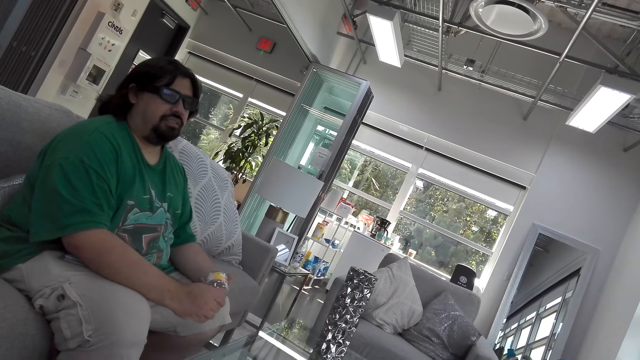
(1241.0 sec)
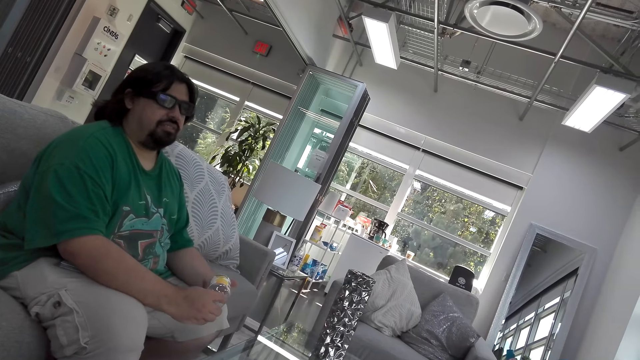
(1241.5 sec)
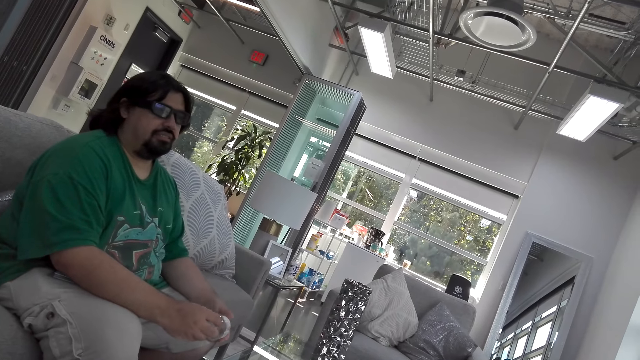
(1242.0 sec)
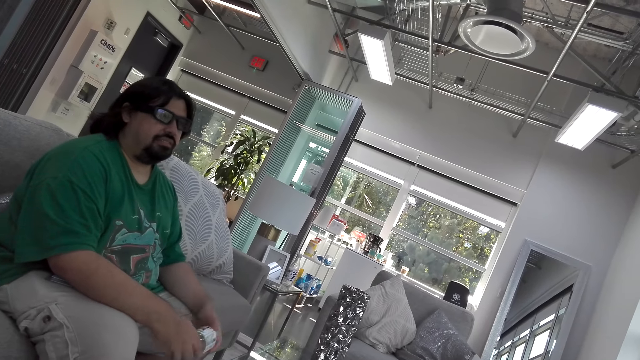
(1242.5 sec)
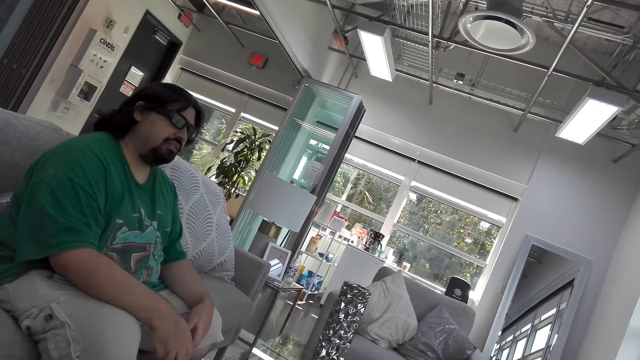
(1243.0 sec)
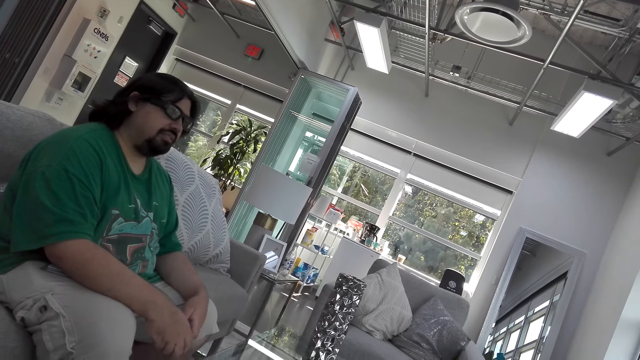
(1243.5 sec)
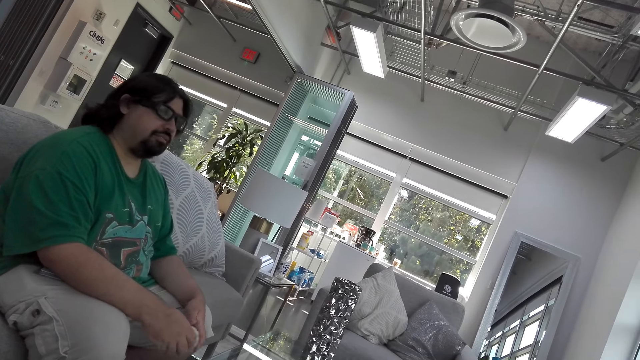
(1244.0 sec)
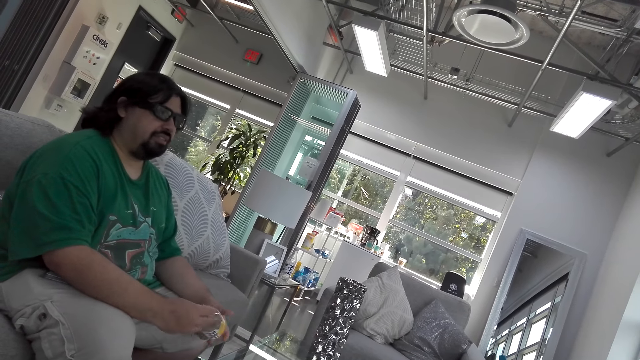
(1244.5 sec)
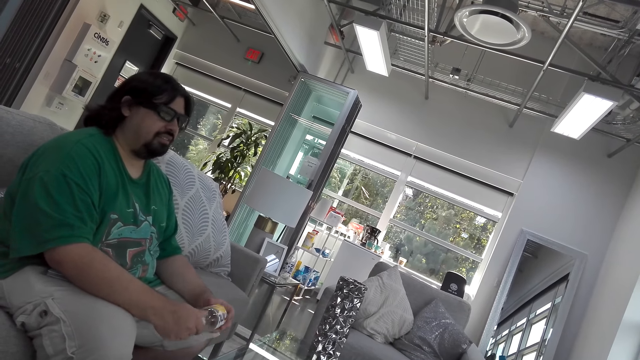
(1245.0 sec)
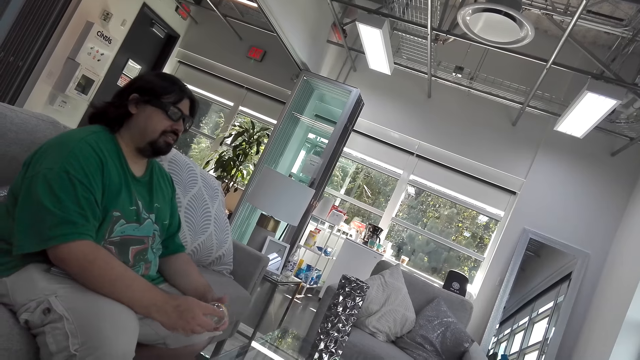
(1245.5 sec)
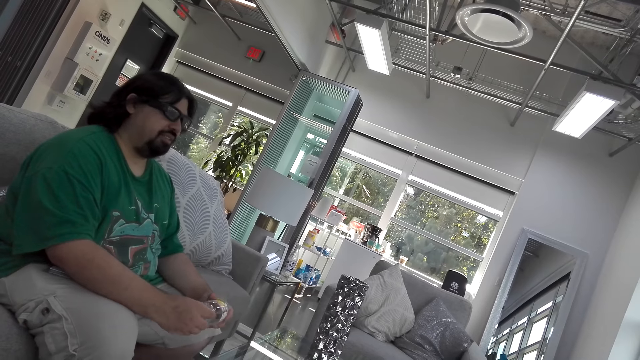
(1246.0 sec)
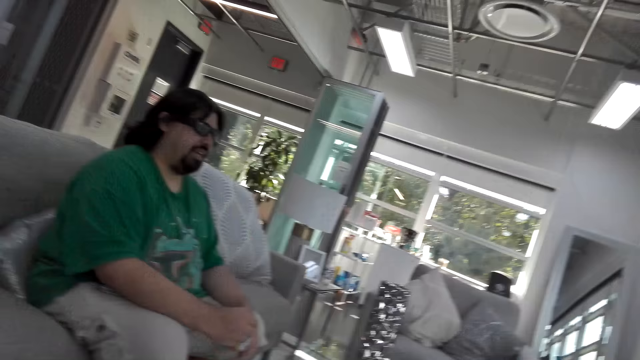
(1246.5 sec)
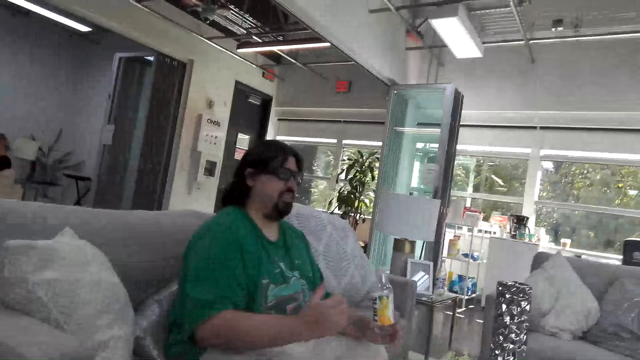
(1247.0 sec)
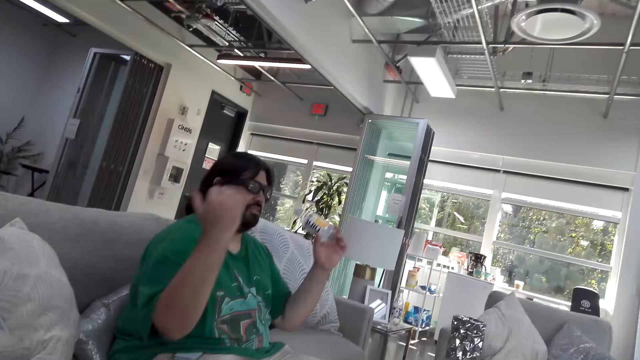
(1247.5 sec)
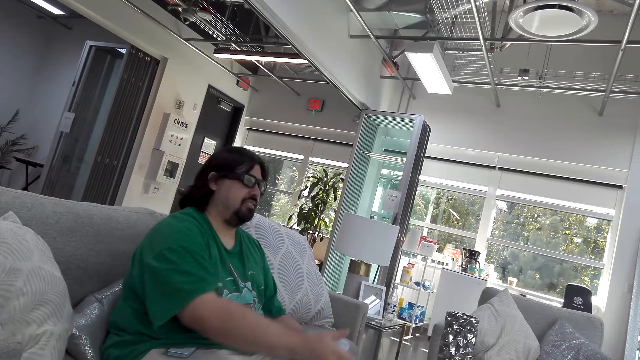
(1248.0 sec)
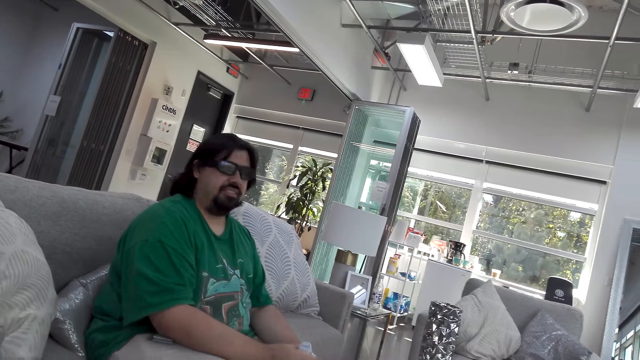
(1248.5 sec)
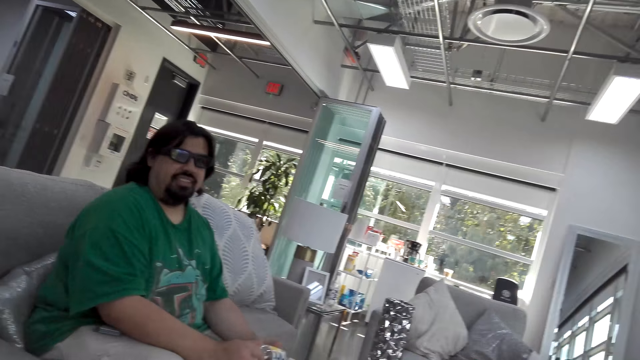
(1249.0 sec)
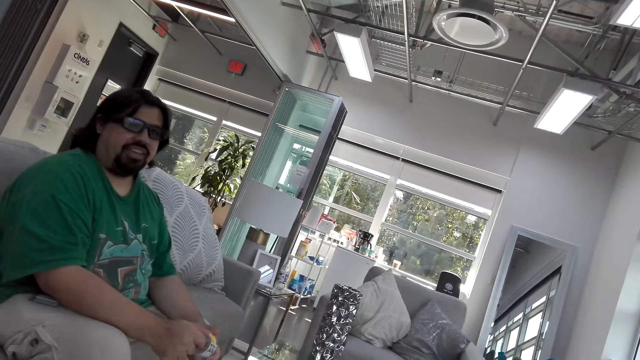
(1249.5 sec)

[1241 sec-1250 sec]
A man talks. The man moves his hands.

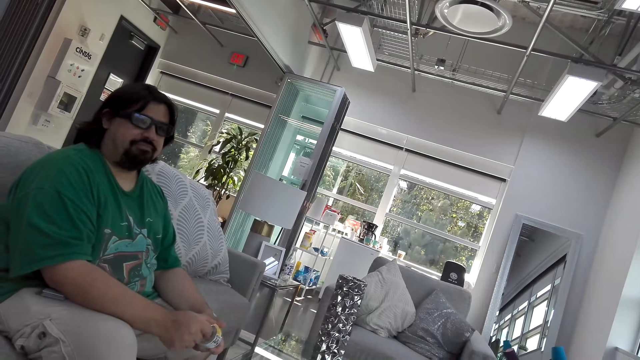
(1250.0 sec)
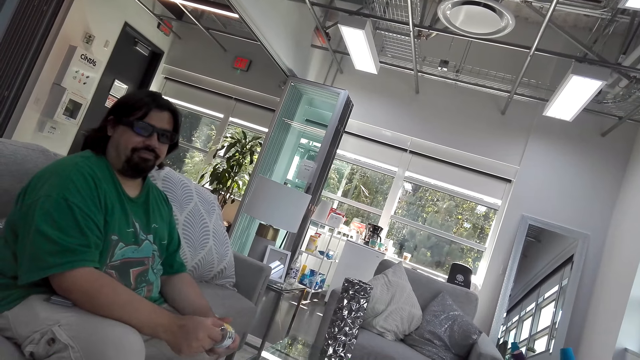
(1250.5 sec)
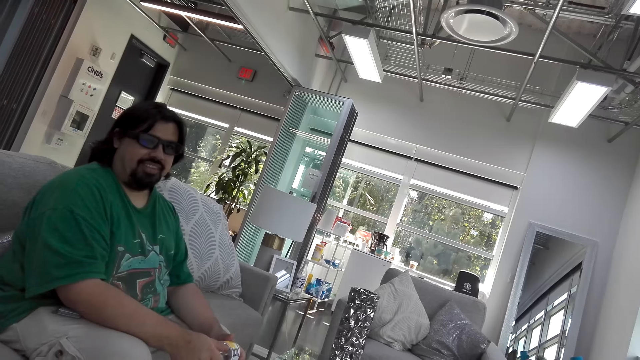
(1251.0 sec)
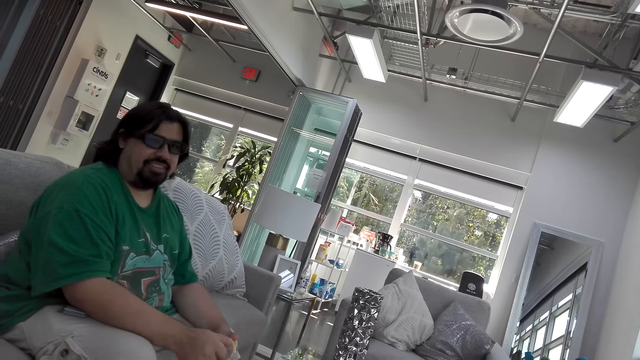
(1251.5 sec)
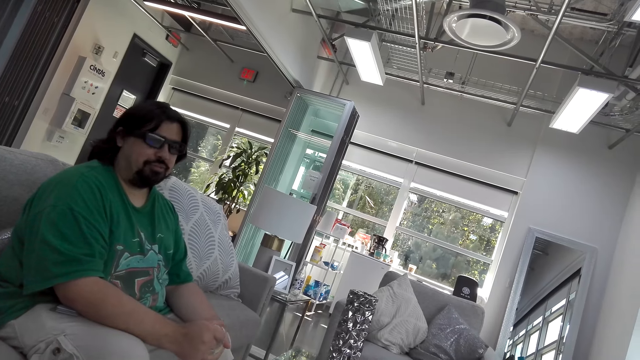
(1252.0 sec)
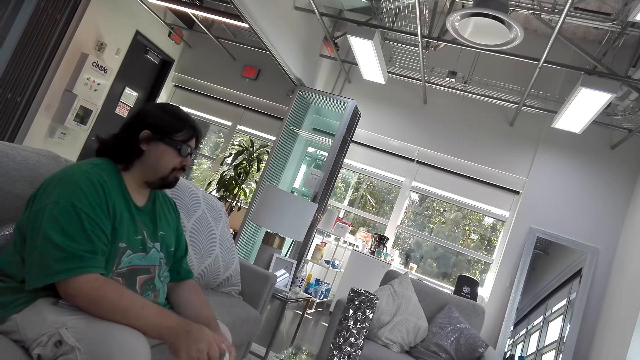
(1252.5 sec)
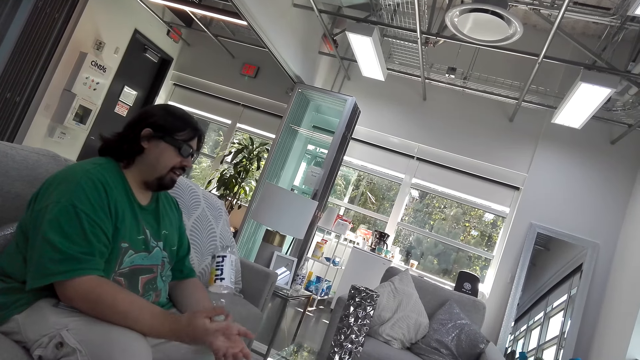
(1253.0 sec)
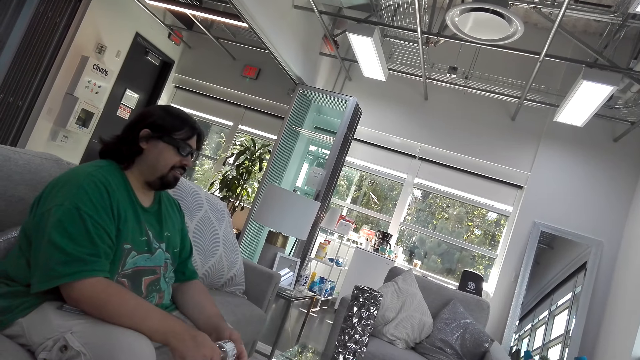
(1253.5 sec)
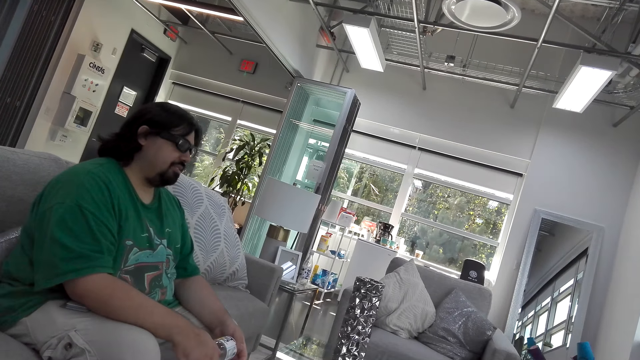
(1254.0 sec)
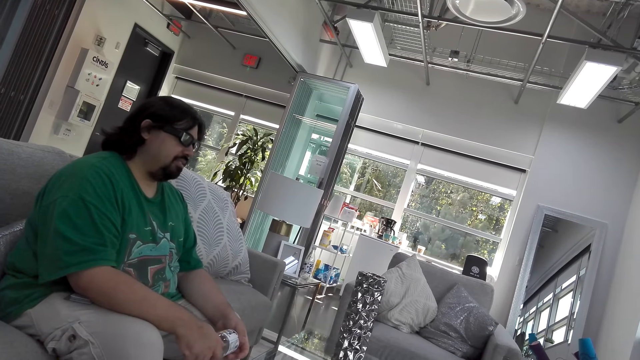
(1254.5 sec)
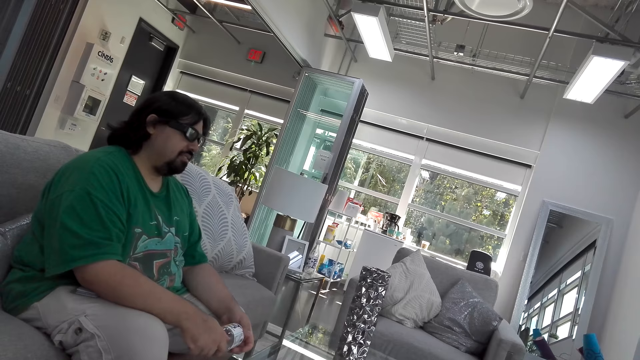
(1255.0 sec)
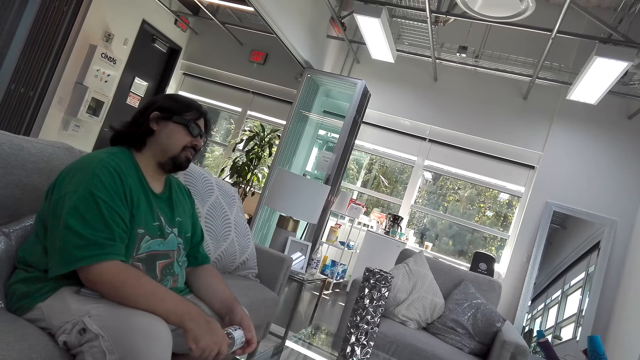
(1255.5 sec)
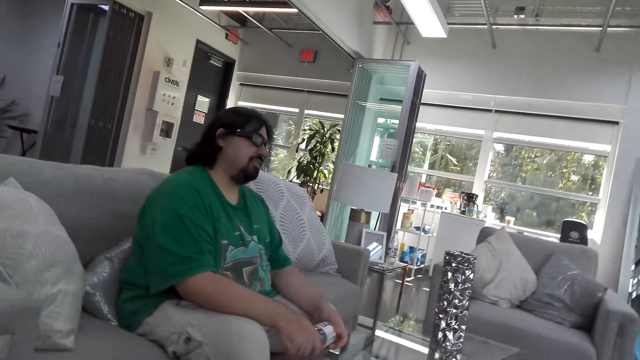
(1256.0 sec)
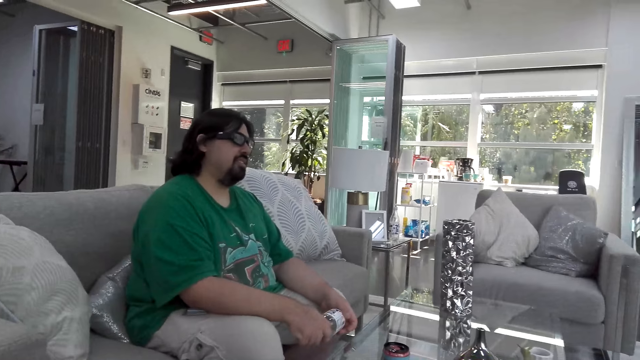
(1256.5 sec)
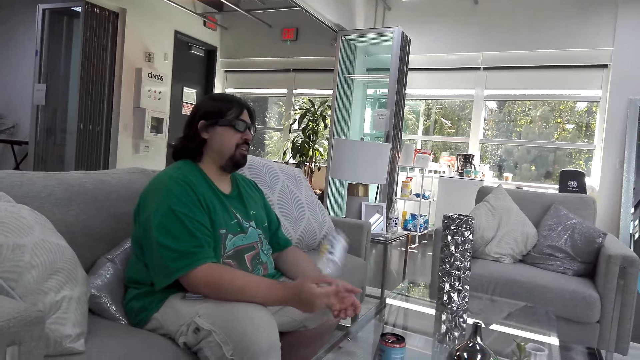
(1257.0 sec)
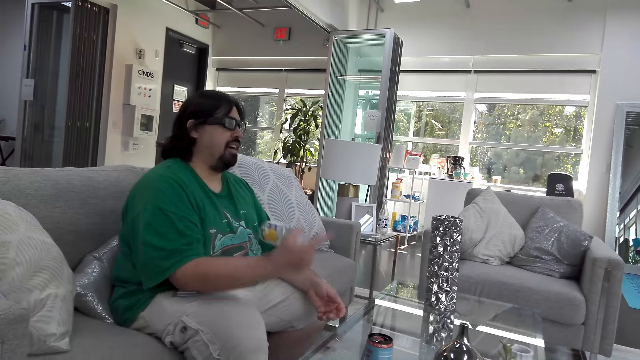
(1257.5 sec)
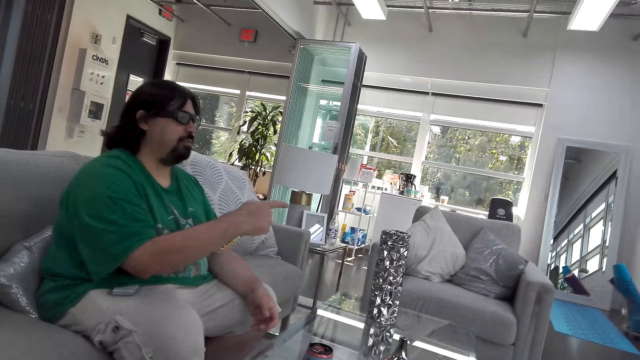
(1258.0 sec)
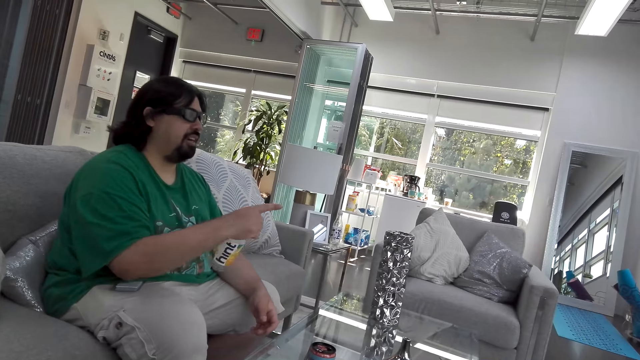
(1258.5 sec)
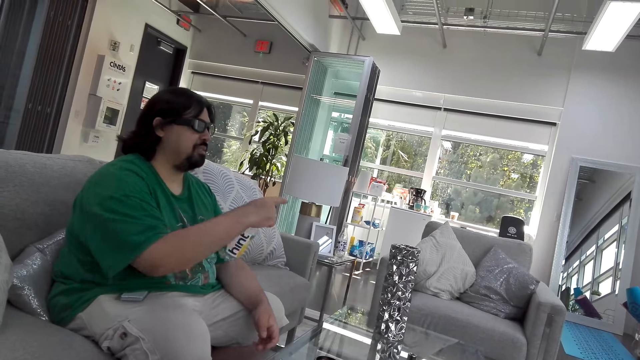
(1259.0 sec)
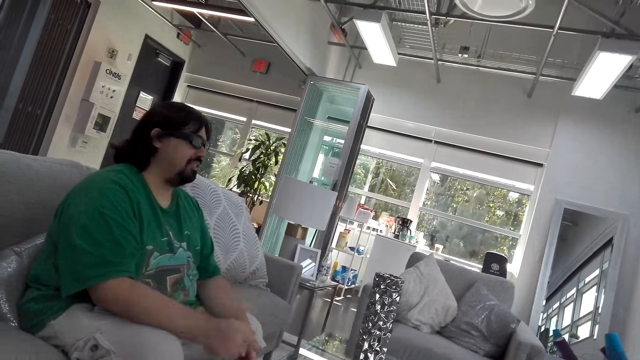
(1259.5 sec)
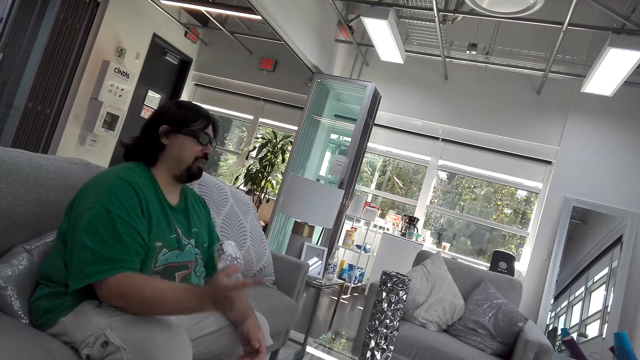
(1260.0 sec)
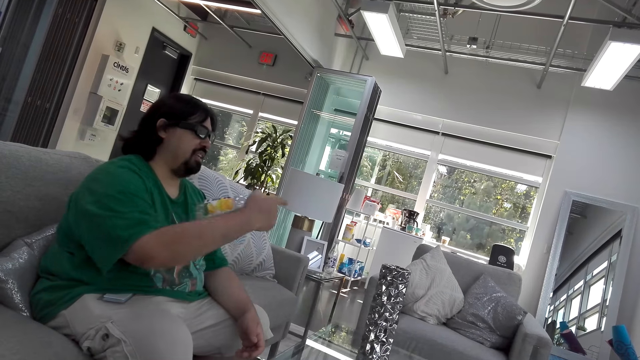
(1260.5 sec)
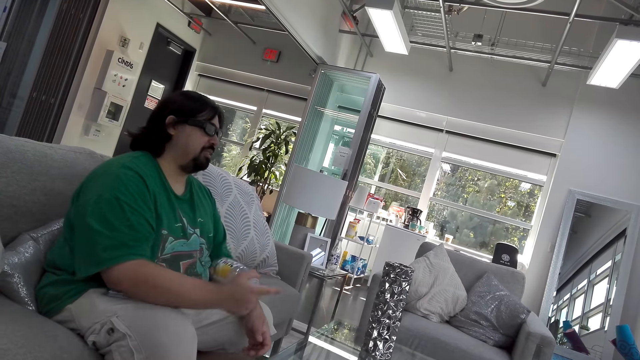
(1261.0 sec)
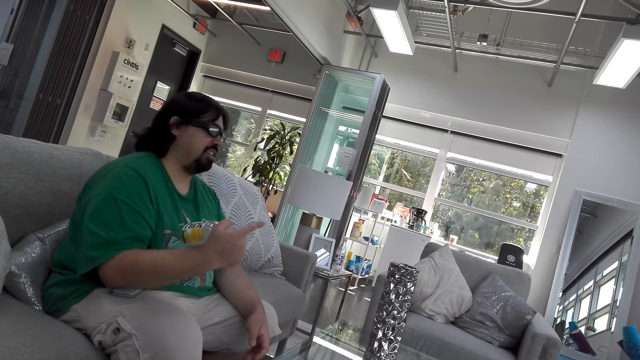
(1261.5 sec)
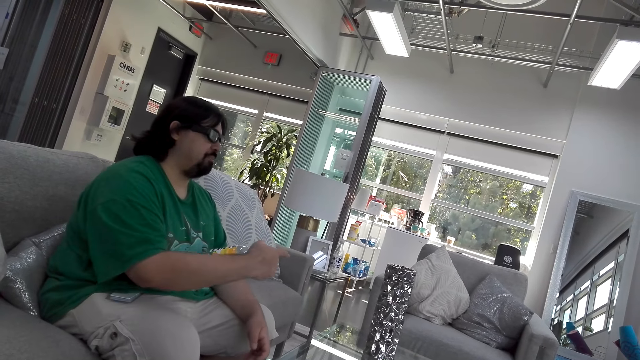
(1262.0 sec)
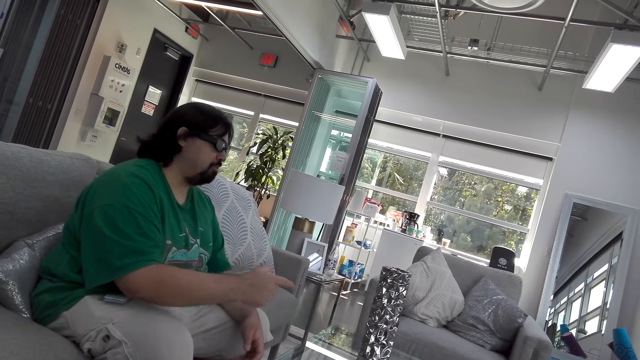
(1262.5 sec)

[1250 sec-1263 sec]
The camera wearer talks. A man moves the water bottle in his hands. The man talks. The man points his right hand.
